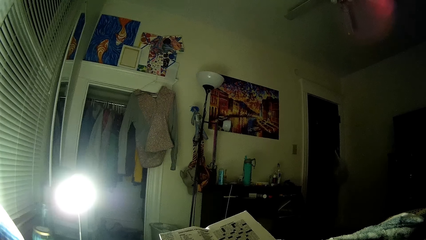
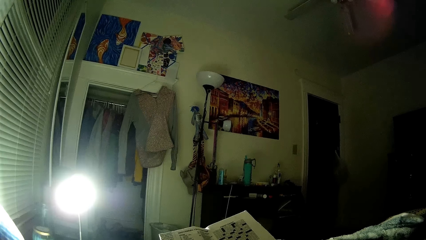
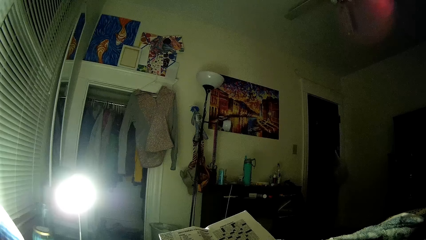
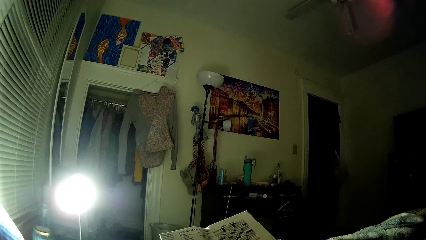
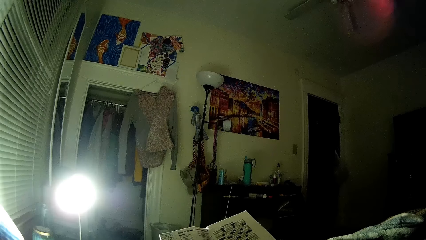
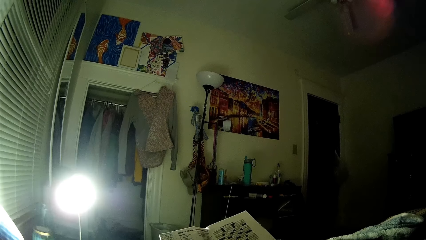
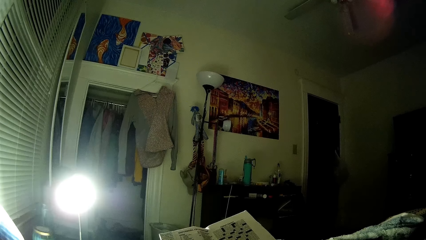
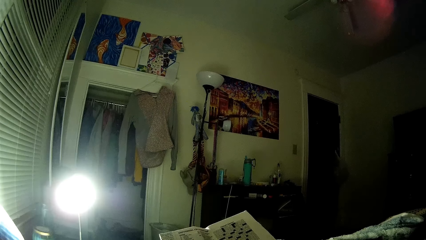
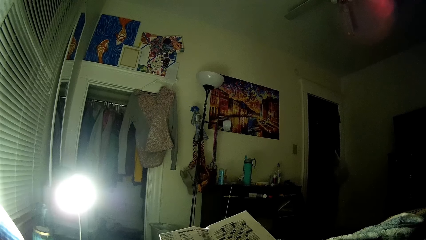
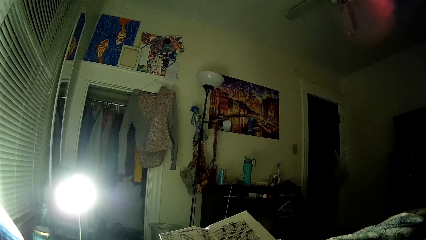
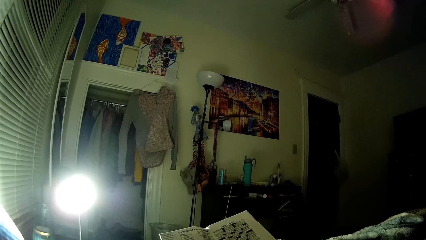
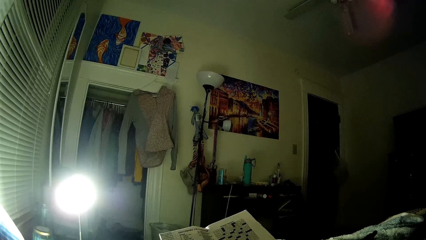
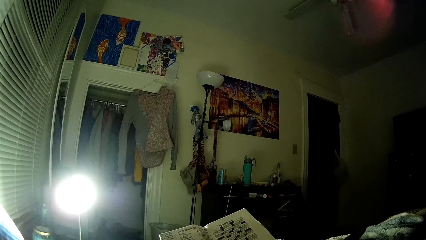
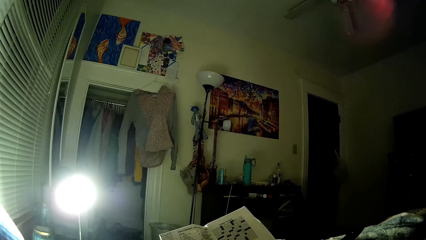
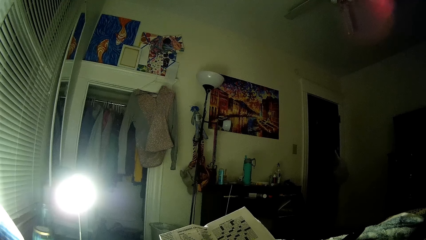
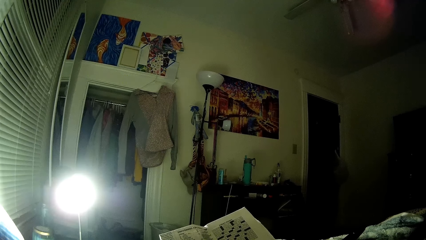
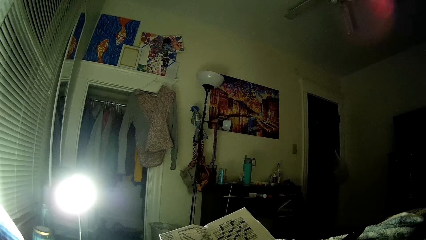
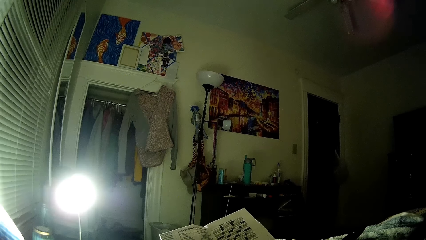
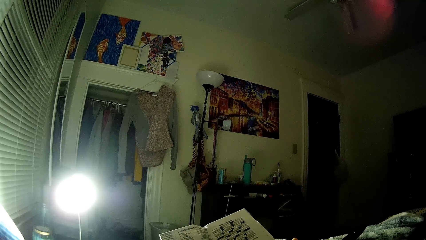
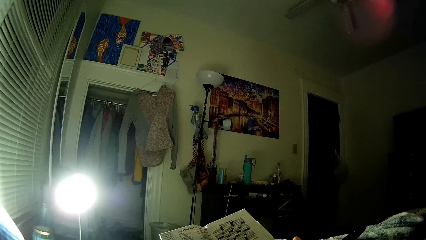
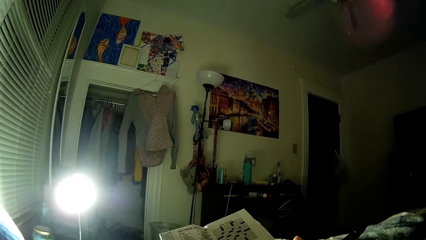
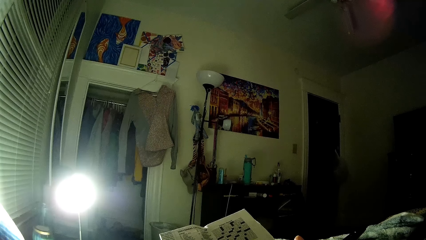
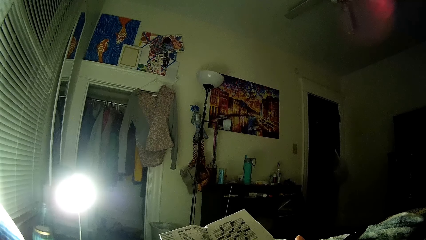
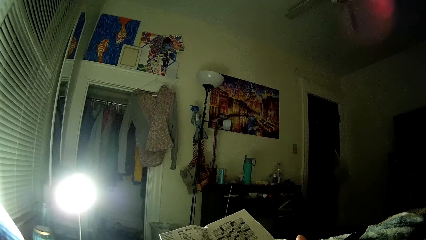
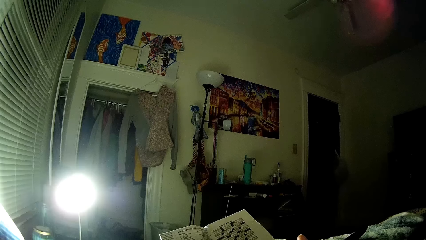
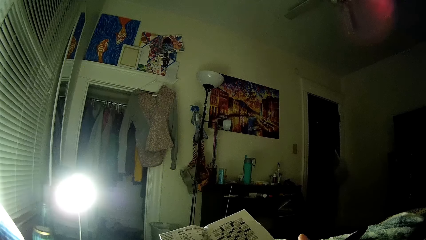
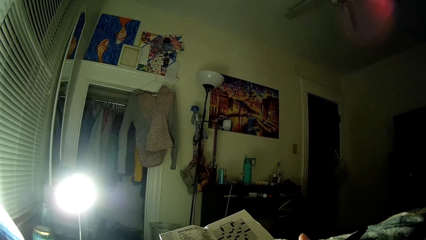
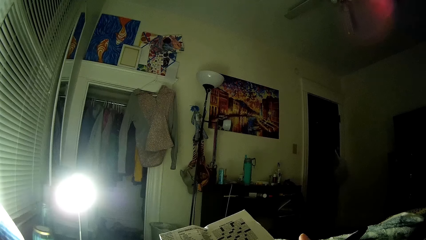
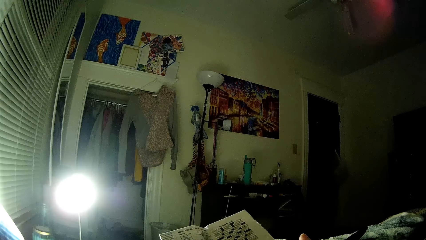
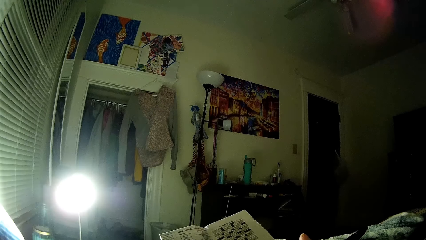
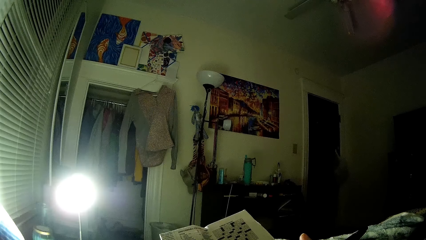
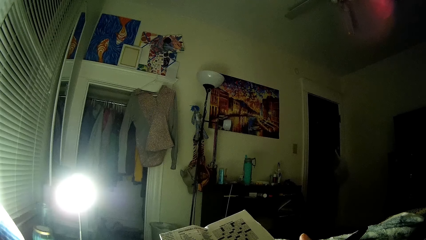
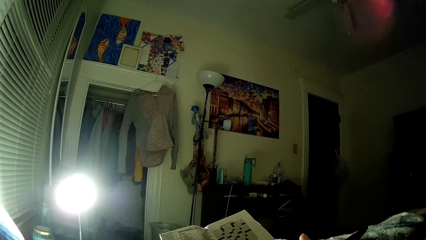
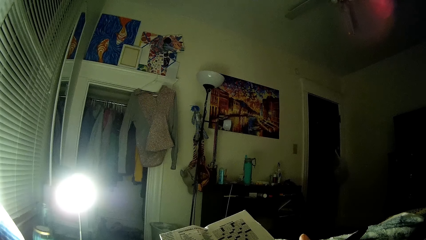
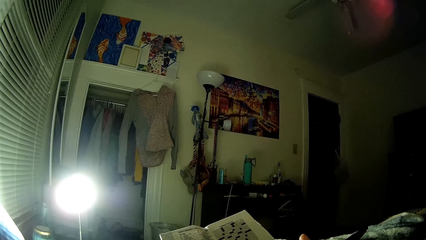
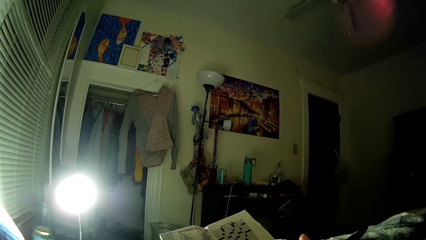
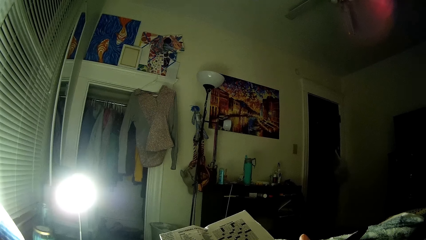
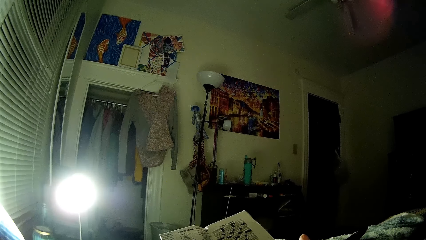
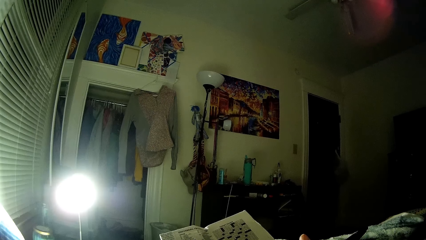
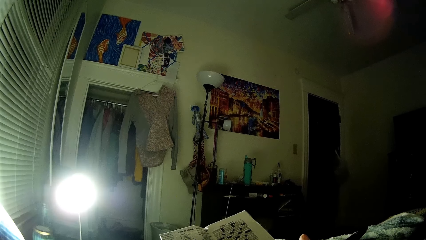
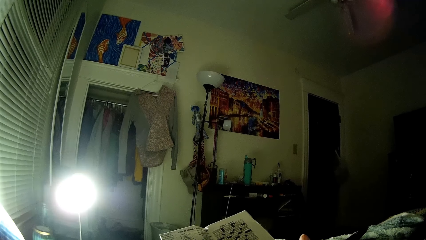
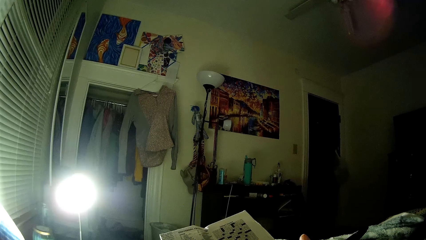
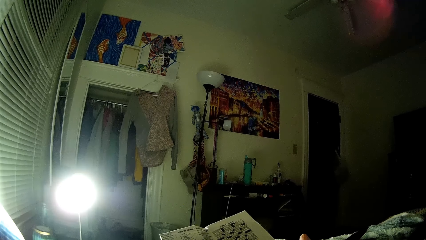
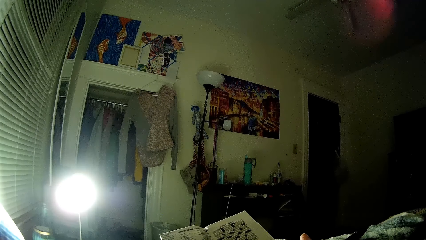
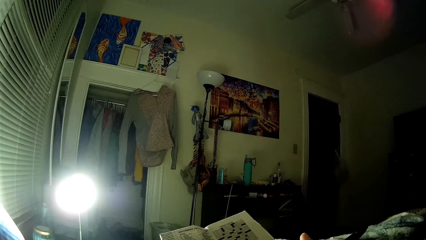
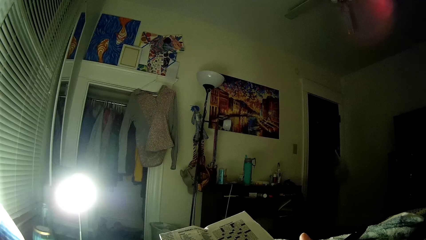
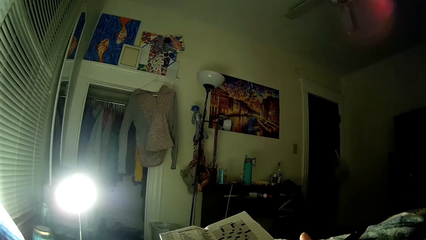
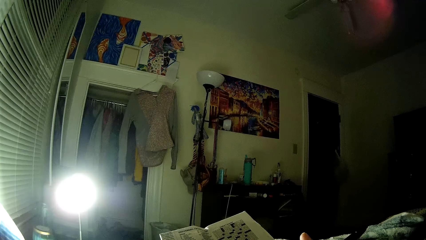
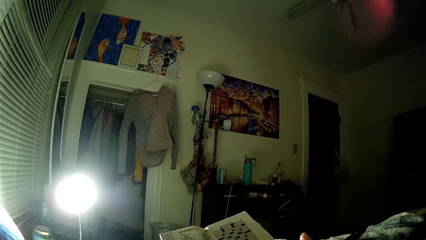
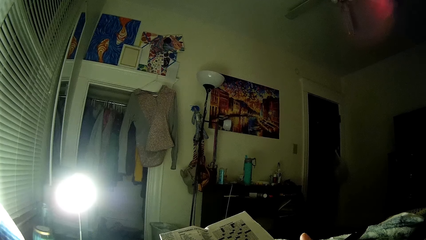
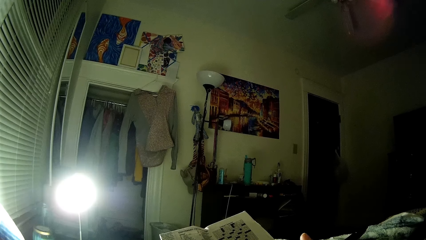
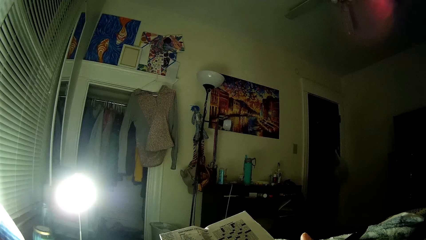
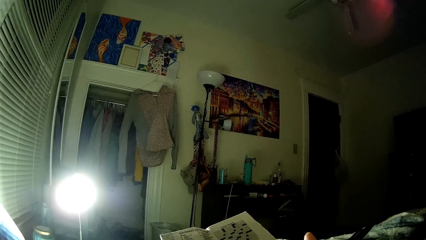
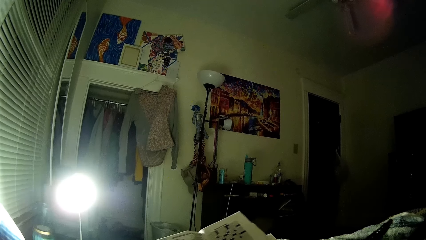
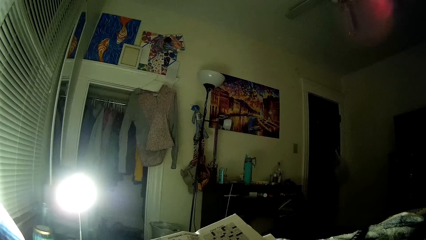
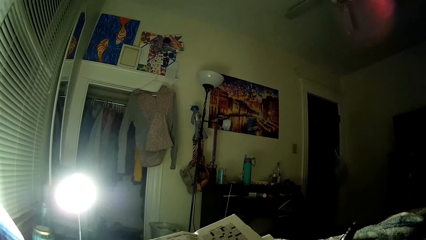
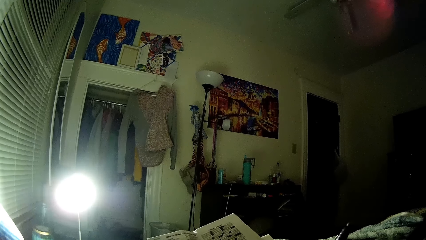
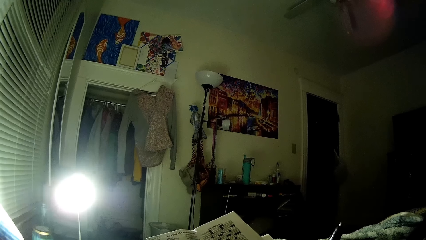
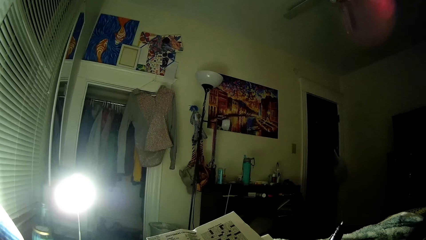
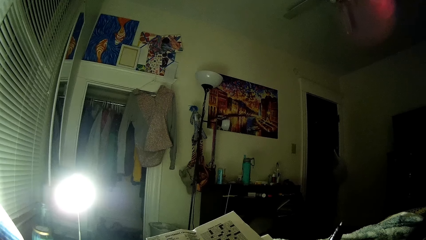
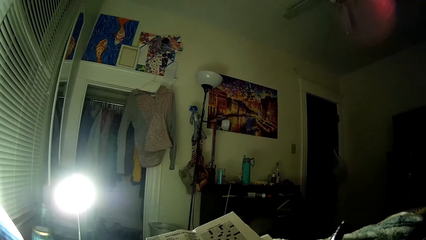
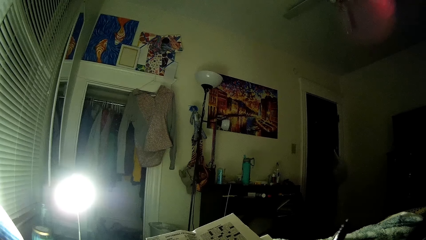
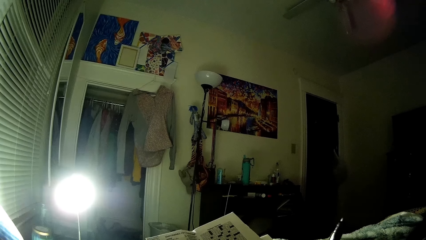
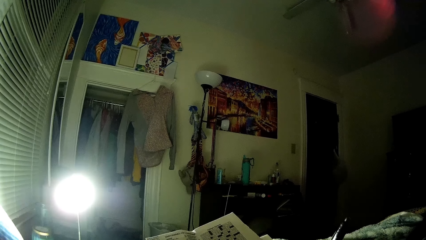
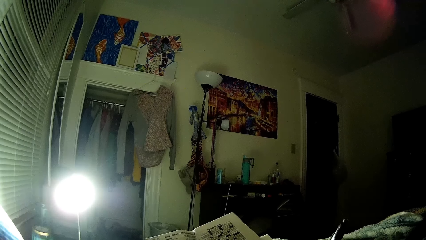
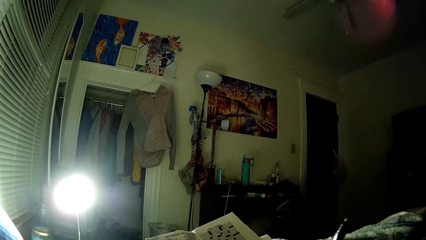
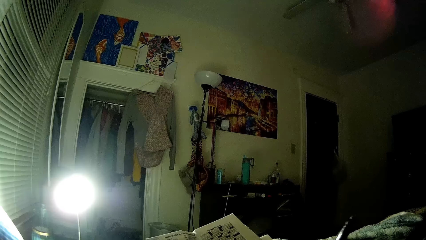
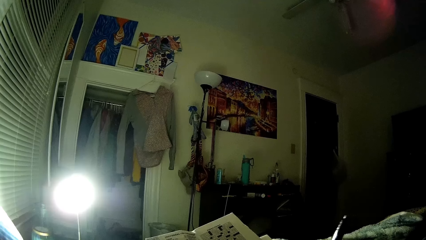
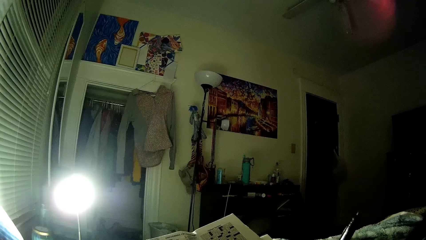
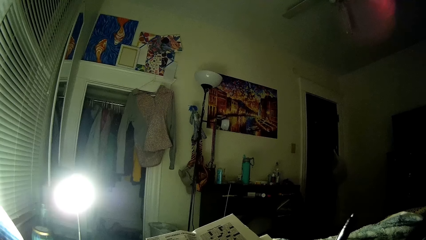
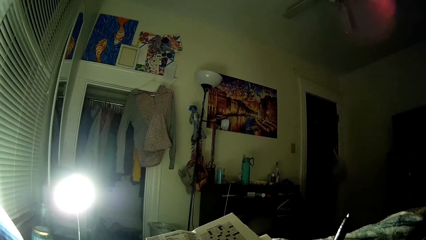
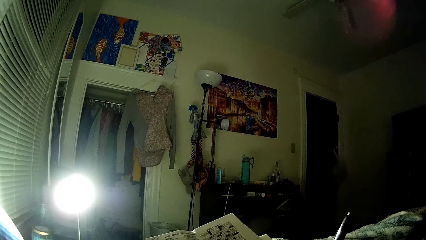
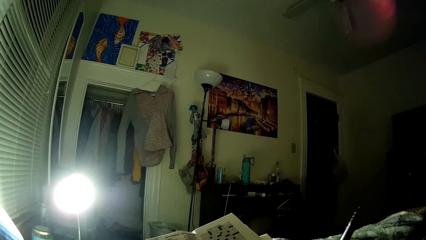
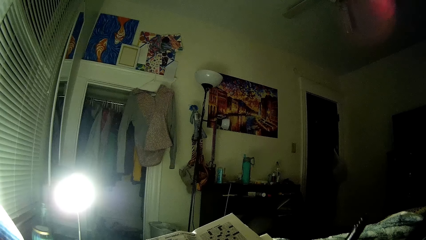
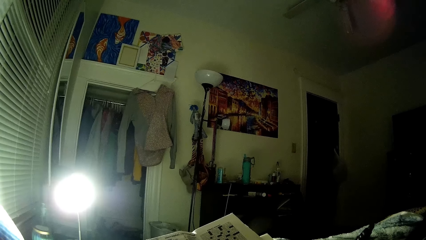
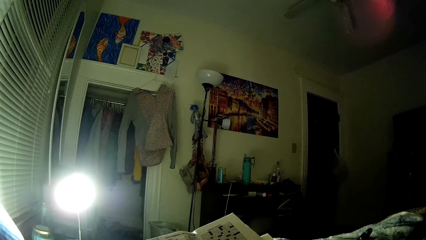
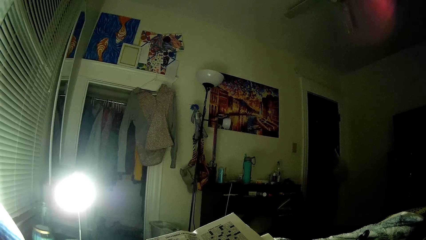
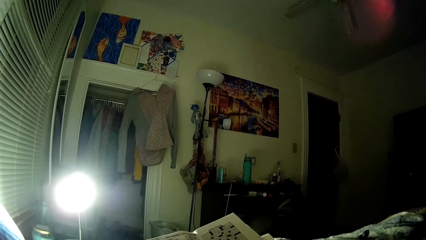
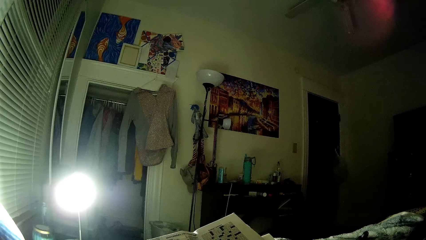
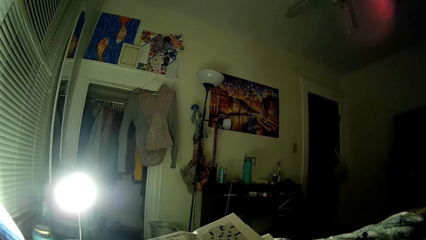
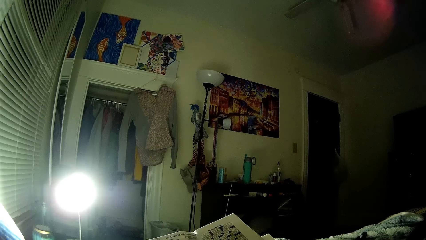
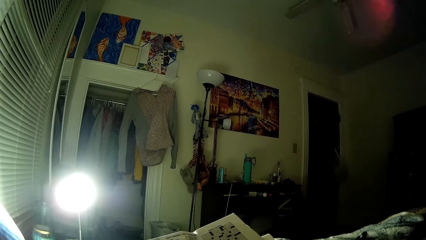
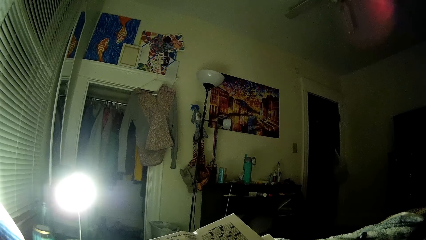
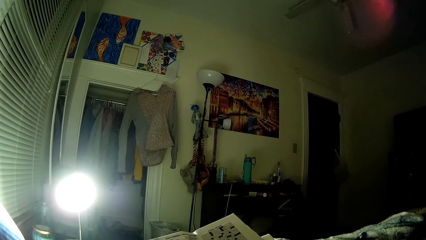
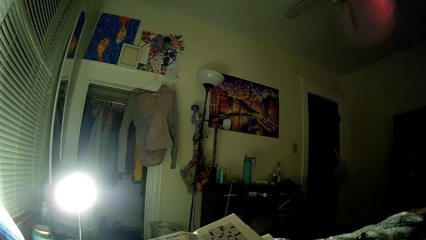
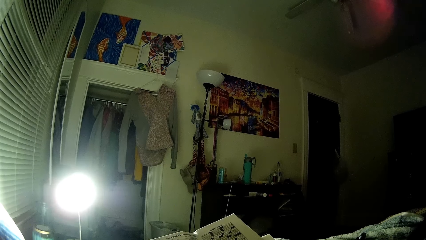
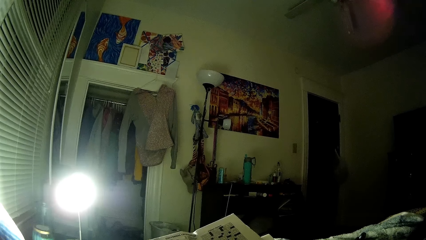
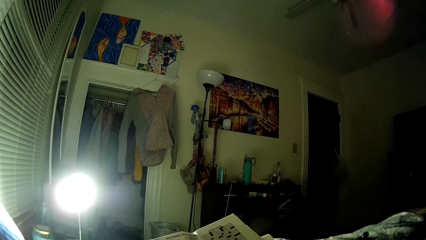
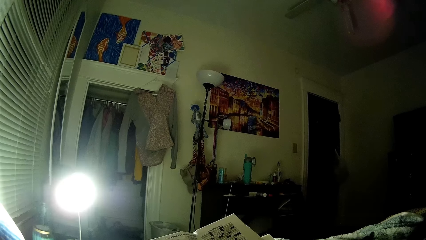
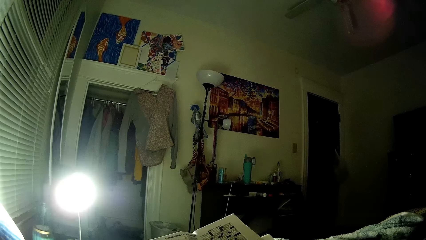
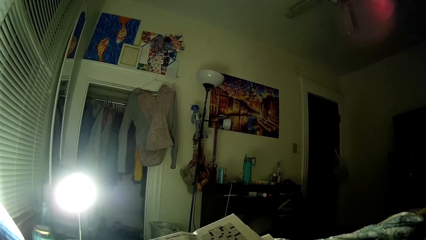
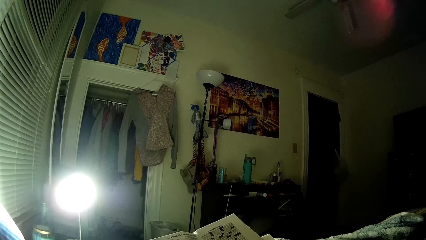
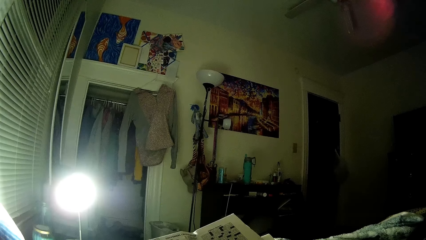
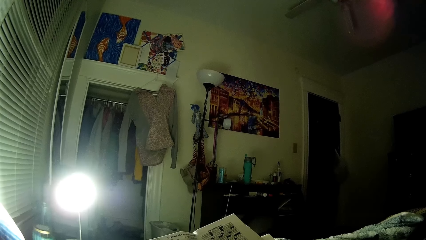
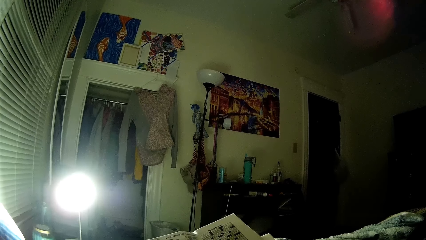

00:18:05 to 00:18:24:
The camera wearer peruses a newspaper. She peruses the newspaper again. She writes on a book with a pen in her right hand.
